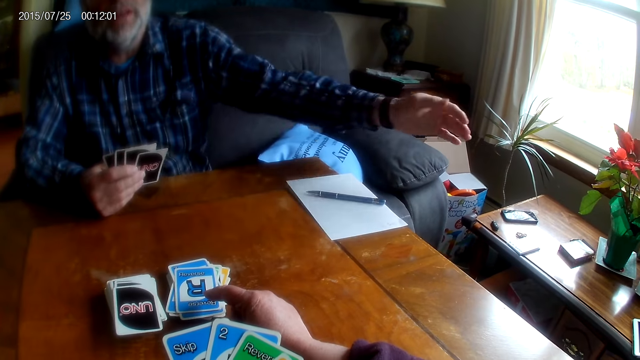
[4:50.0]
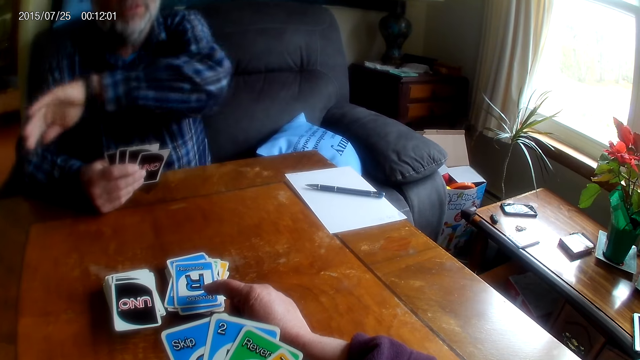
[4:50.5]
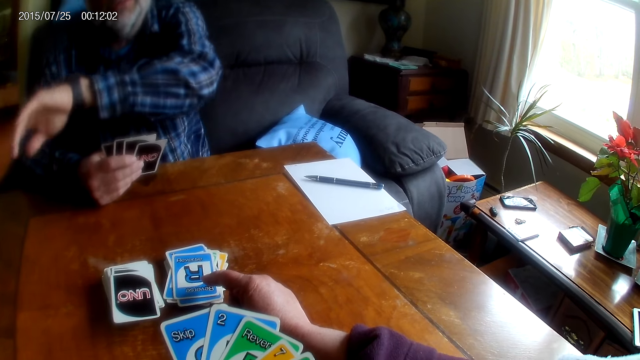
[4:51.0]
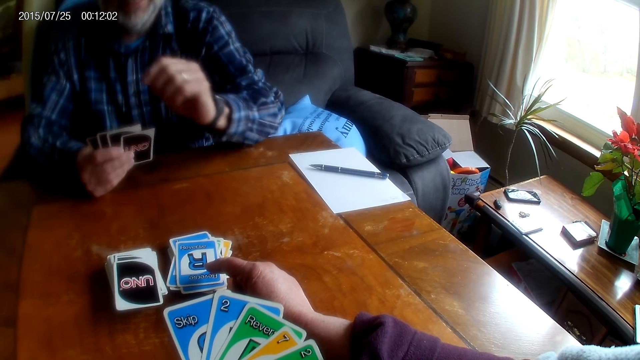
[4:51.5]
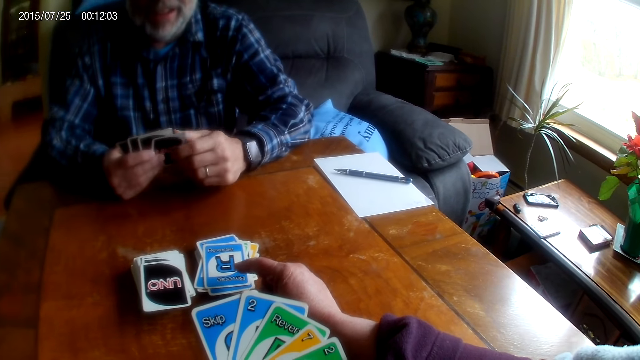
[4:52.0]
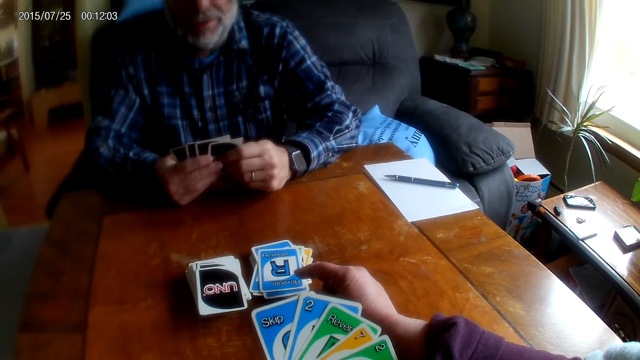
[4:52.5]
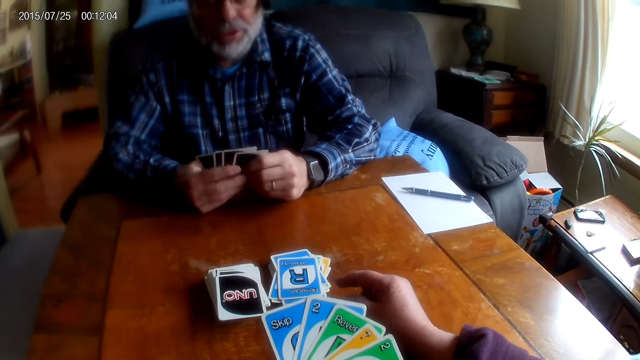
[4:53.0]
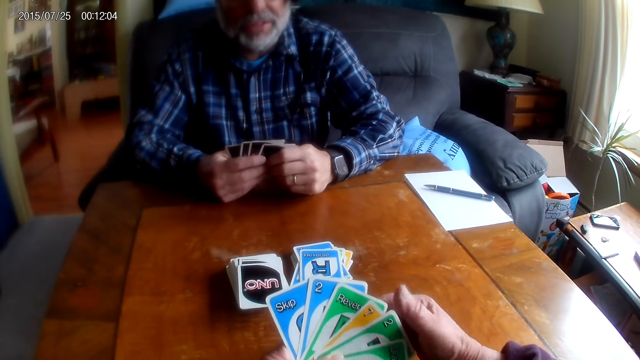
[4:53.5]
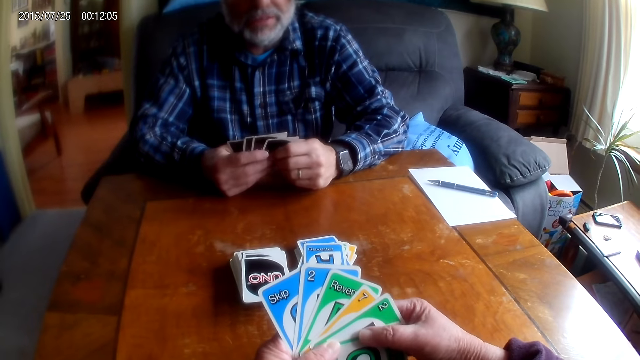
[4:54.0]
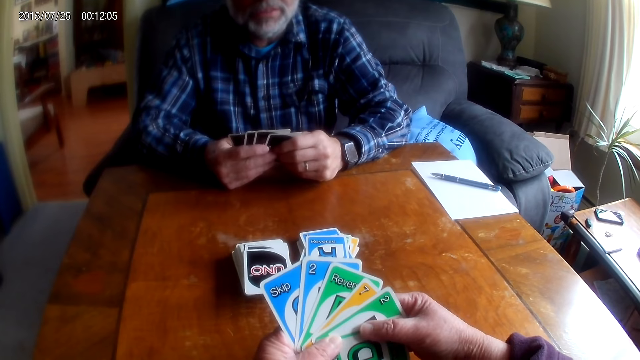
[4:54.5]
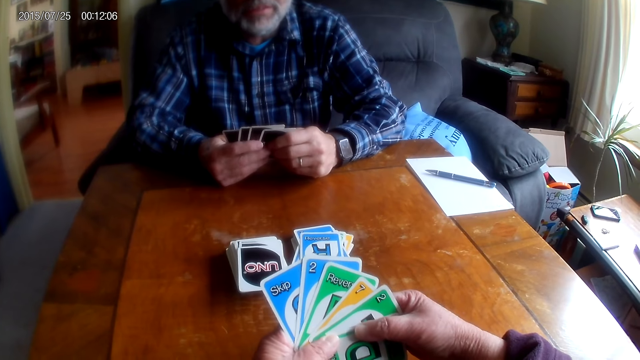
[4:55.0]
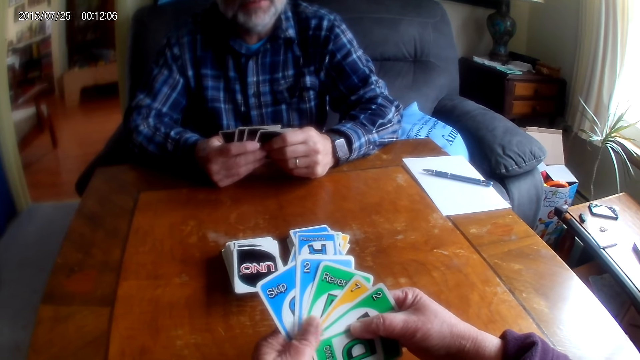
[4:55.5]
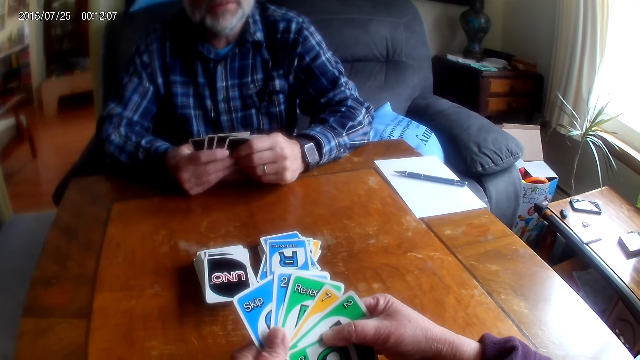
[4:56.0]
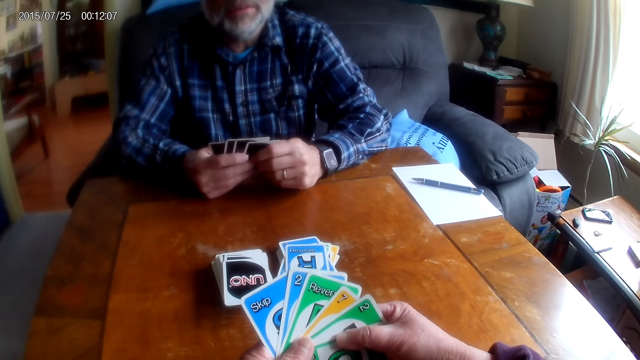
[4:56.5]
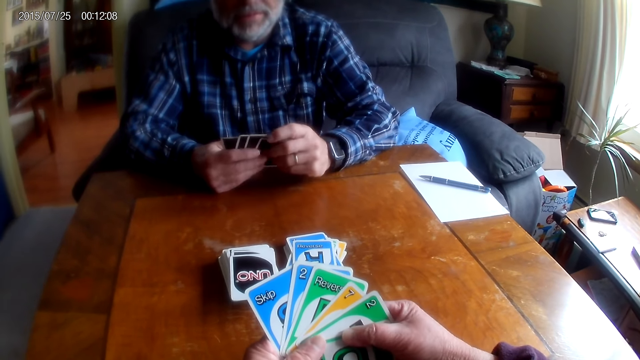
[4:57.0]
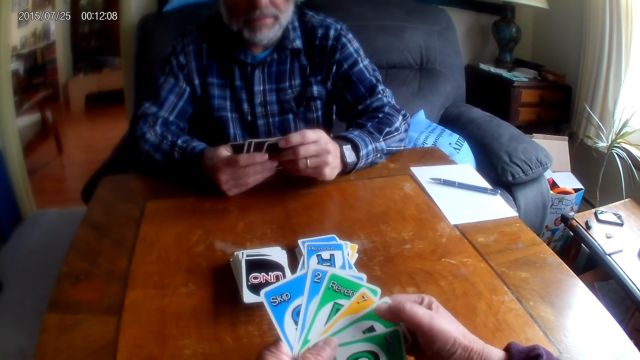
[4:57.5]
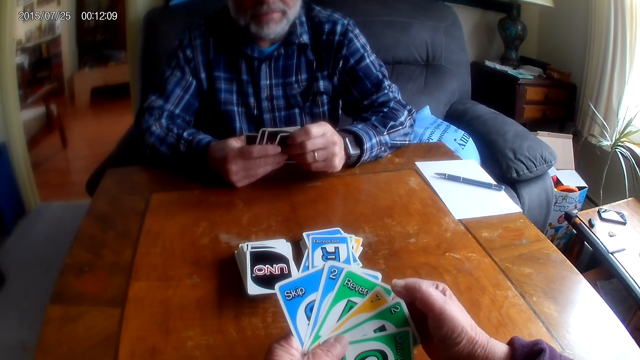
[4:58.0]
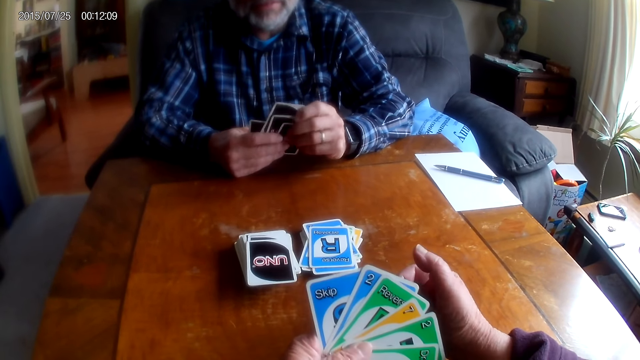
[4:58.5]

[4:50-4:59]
A man talks to the camera wearer. The man moves his hand. The man talks to the camera wearer. The camera wearer talks with the man. The man talks to the camera wearer. The camera wearer holds the cards. The man talks to the camera wearer. The camera wearer talks with the man.

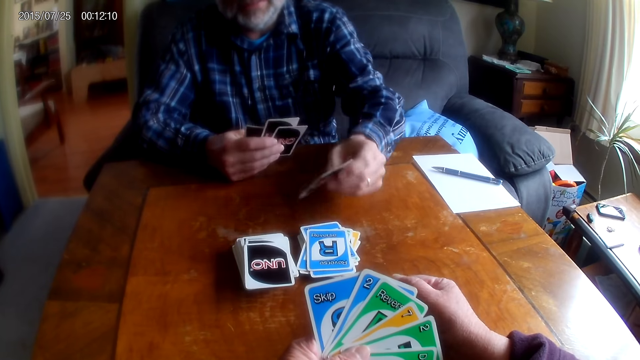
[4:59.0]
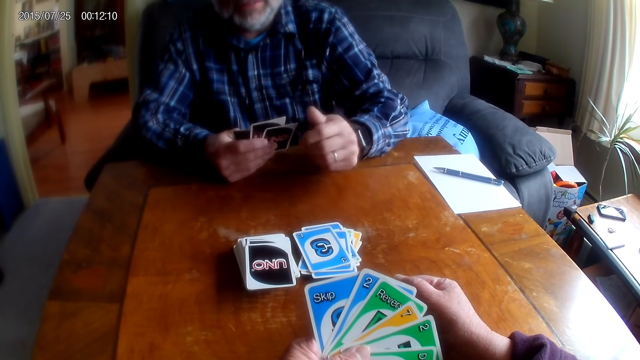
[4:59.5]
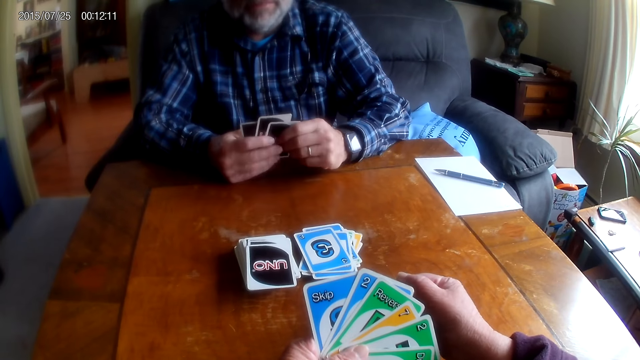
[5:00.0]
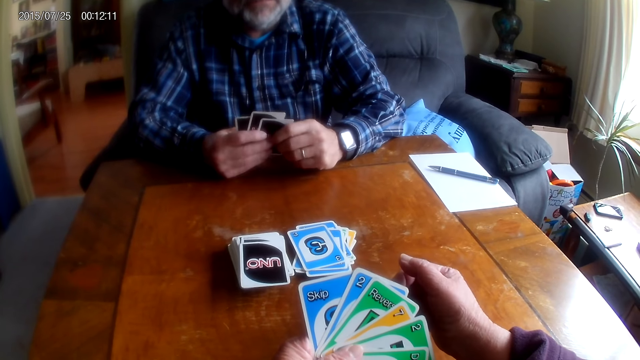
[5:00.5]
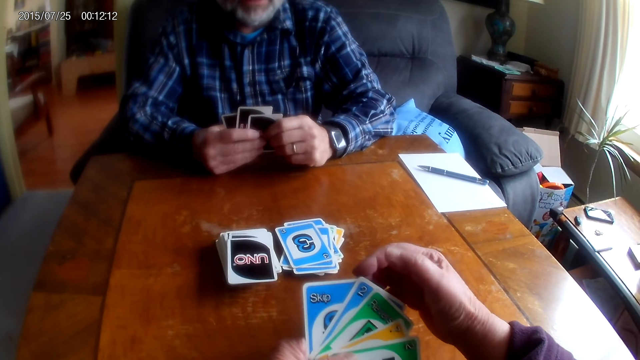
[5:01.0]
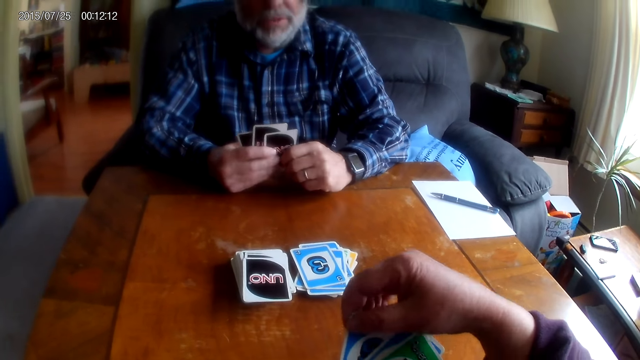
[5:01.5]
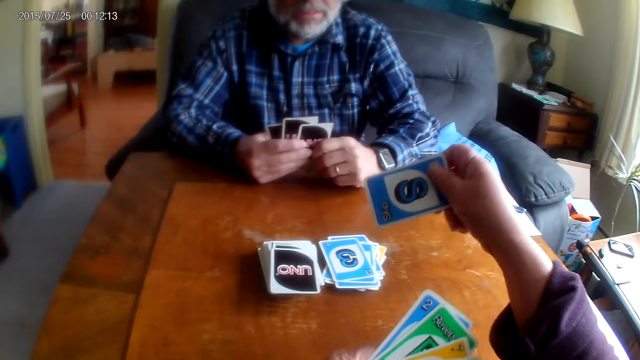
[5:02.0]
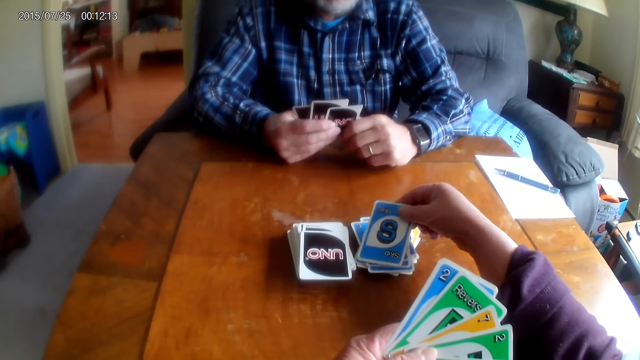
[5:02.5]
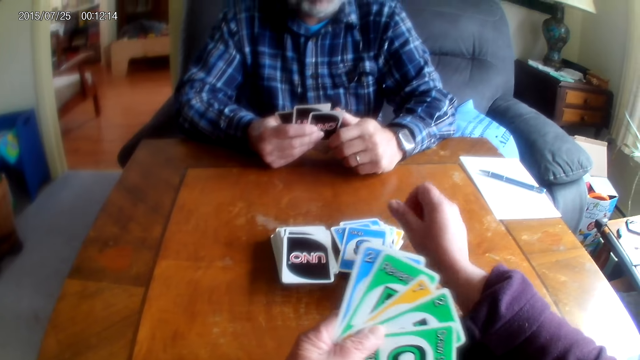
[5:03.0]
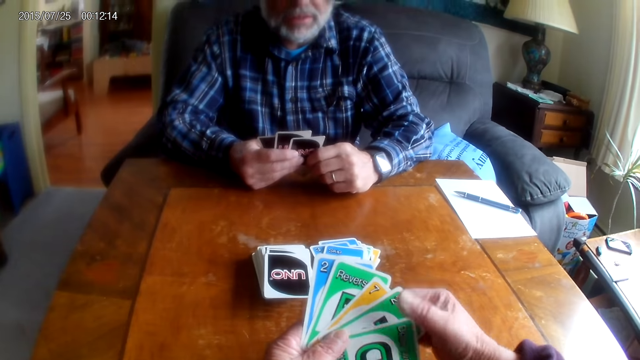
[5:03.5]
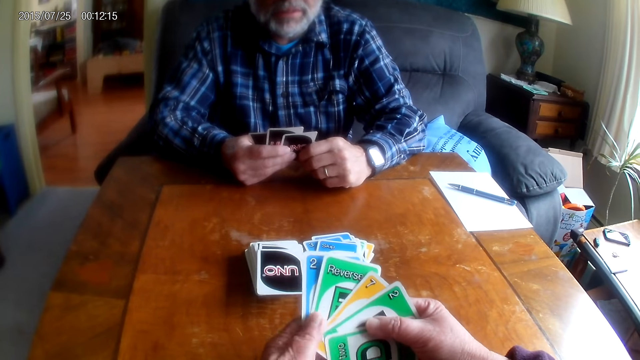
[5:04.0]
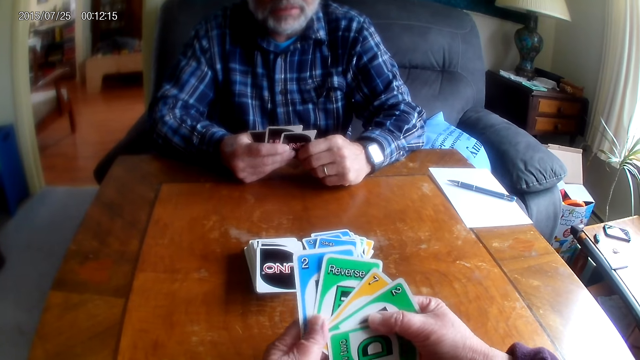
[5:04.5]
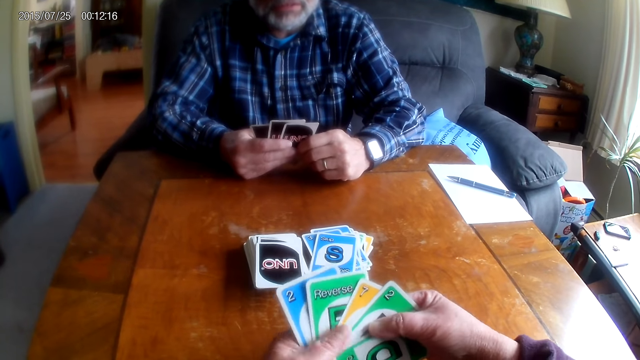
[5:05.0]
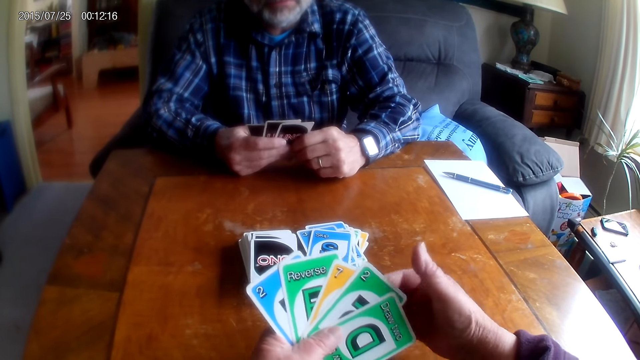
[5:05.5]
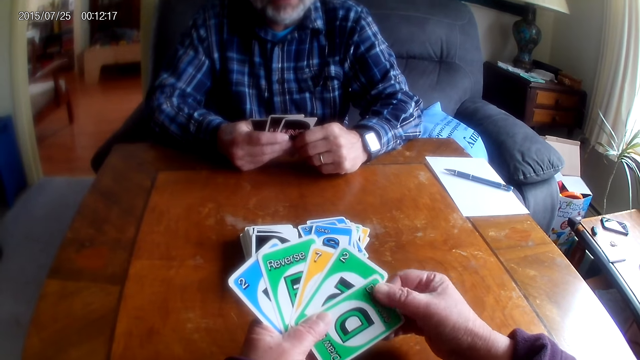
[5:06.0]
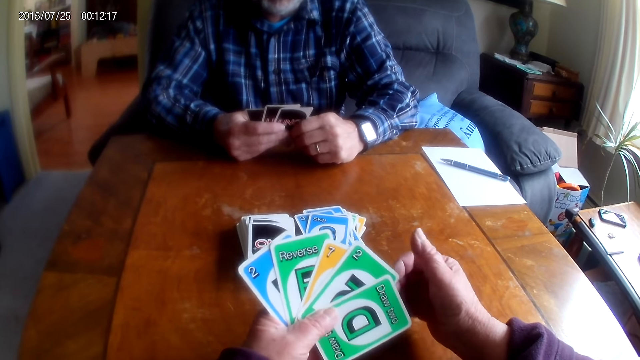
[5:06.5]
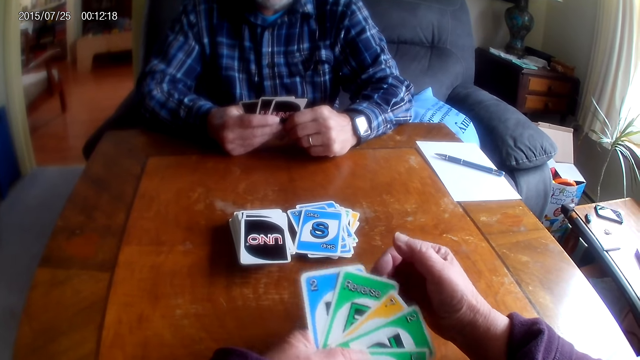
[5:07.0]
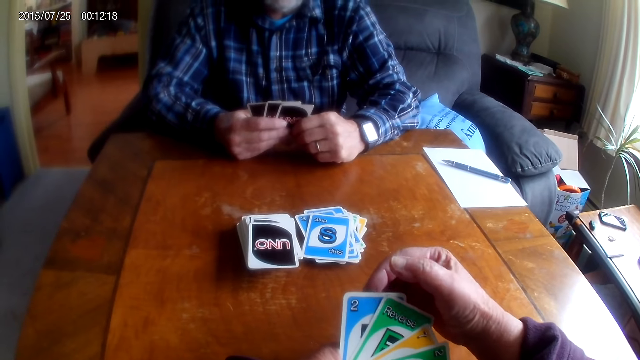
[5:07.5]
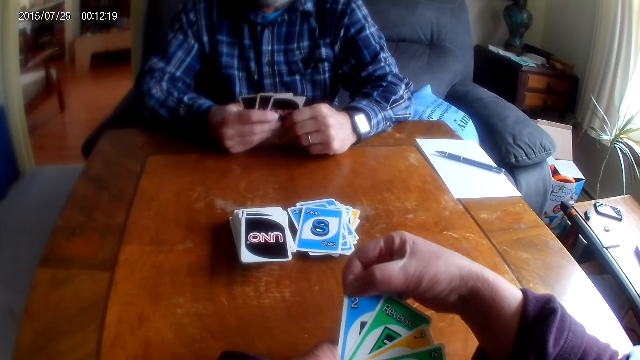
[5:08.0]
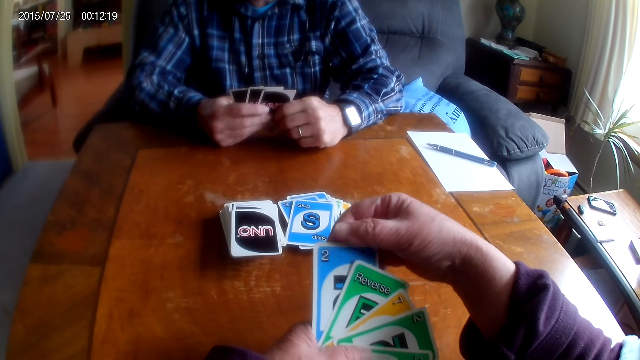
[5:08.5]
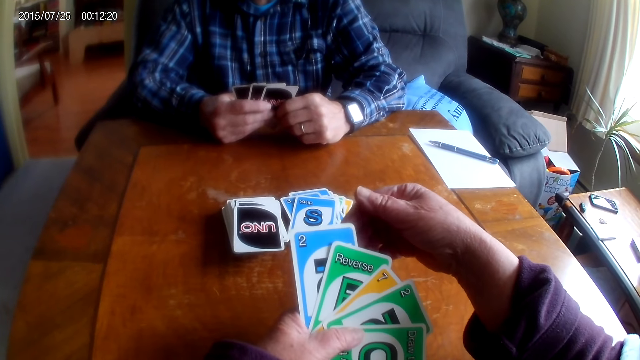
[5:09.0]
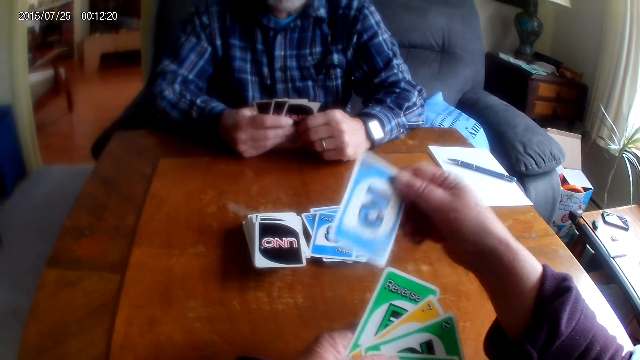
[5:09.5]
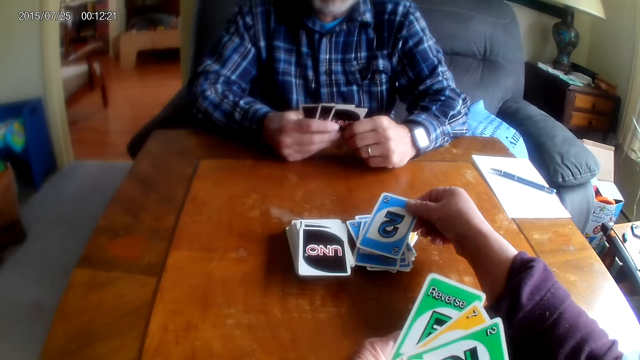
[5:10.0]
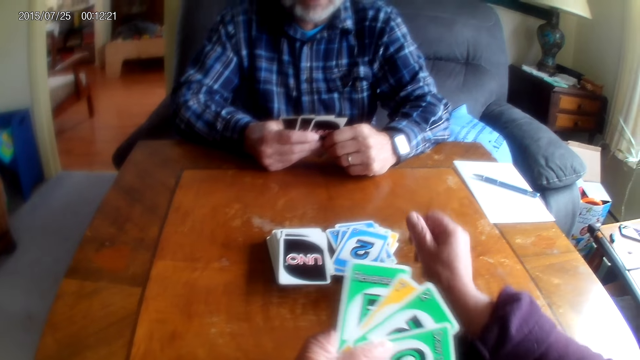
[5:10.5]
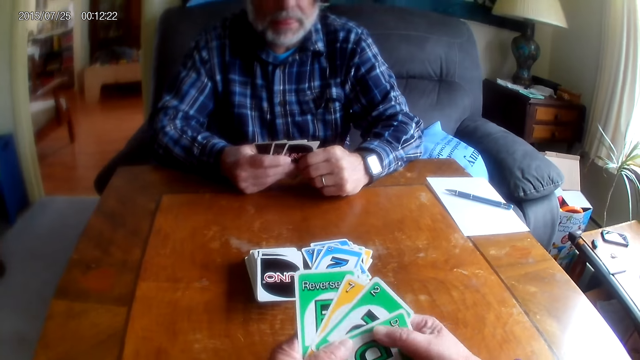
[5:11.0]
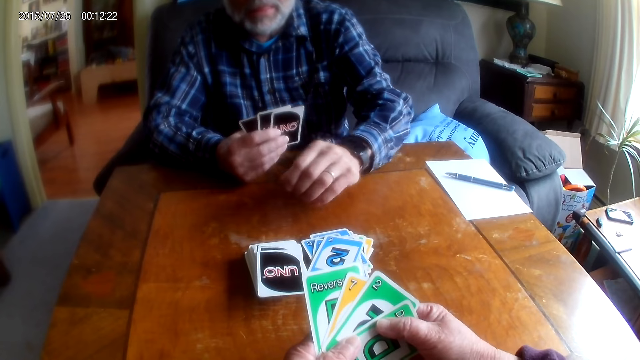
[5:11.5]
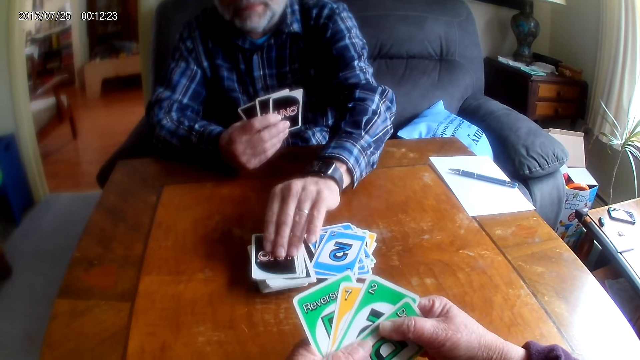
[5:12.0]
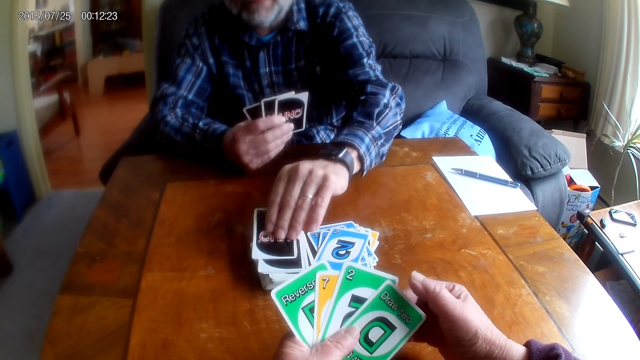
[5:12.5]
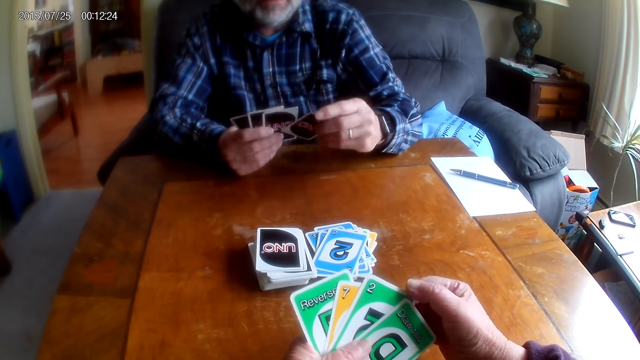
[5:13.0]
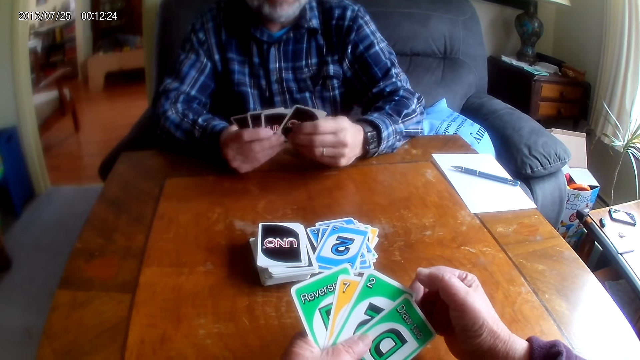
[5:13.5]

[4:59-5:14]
A man selects a card and drops the card on the table. The camera wearer talks with the man. The man talks to the camera wearer. The camera wearer picks a card and places the card on the table. They talk with the man. The man talks to the camera wearer. The camera wearer holds the cards. They select a card. They place the card on the table. They hold the cards. The man moves his hand and picks a card from the table.
